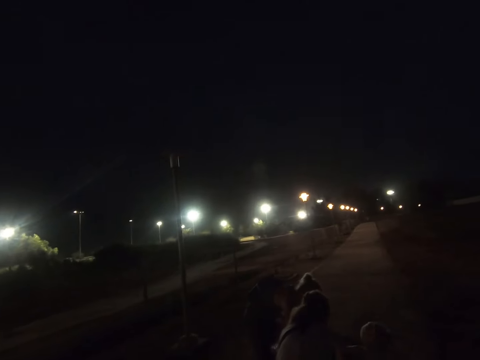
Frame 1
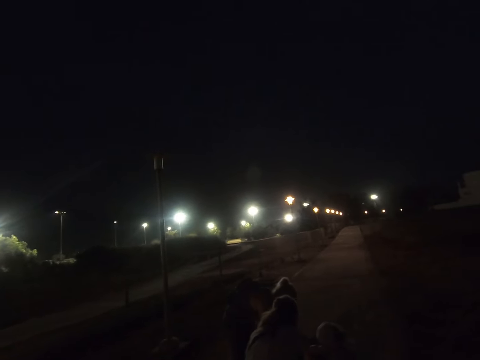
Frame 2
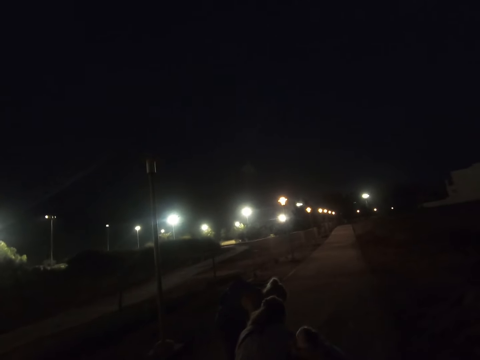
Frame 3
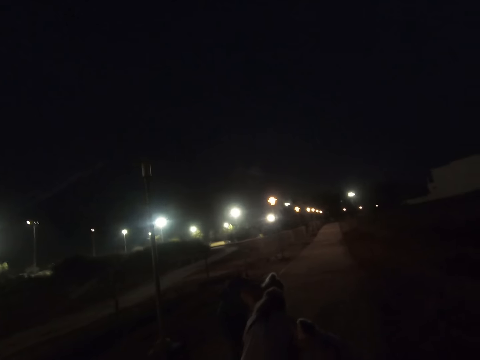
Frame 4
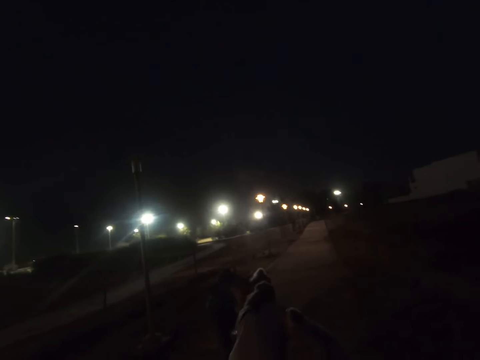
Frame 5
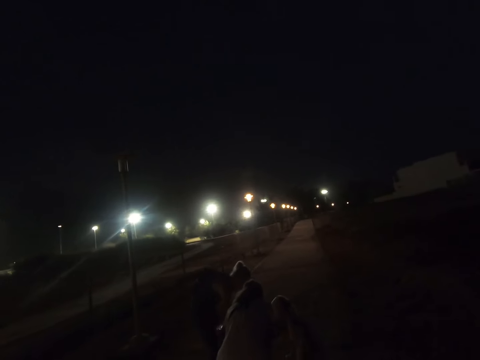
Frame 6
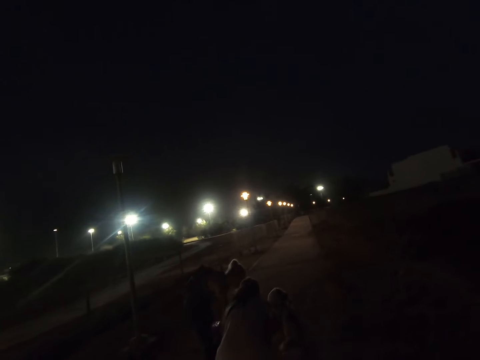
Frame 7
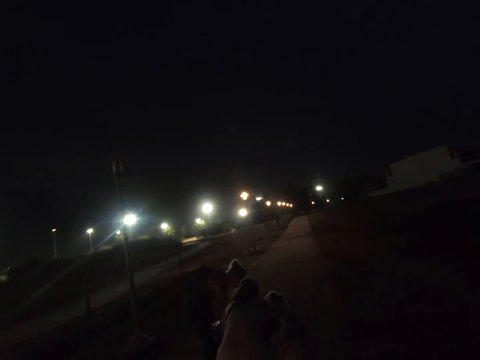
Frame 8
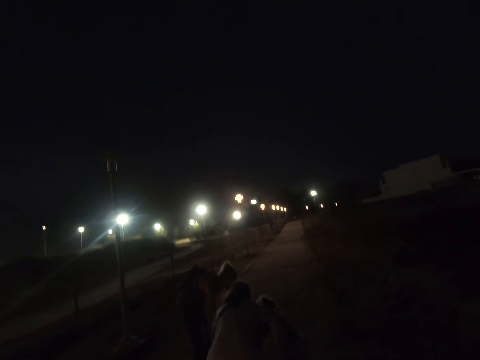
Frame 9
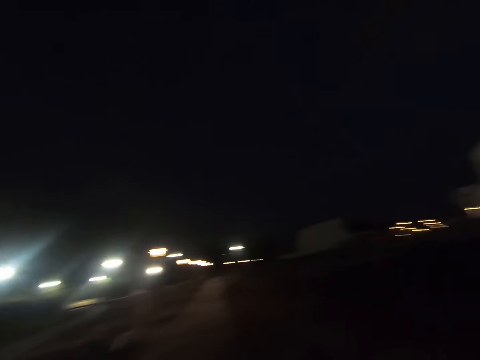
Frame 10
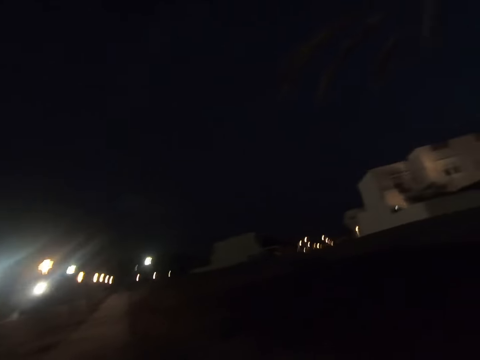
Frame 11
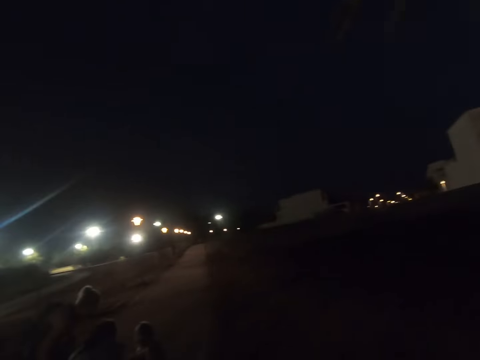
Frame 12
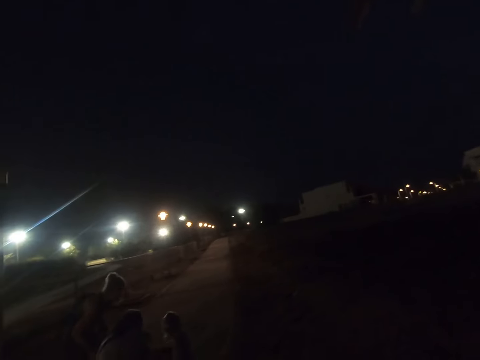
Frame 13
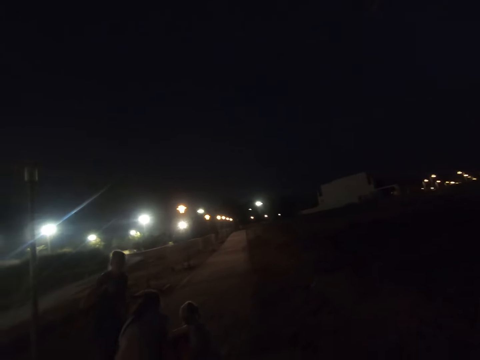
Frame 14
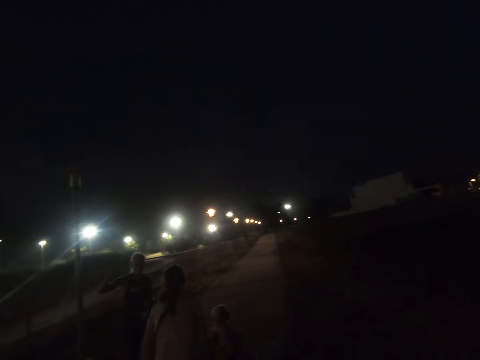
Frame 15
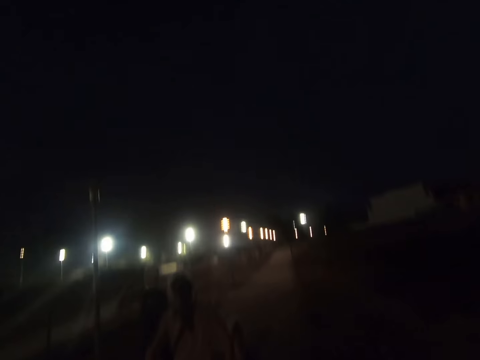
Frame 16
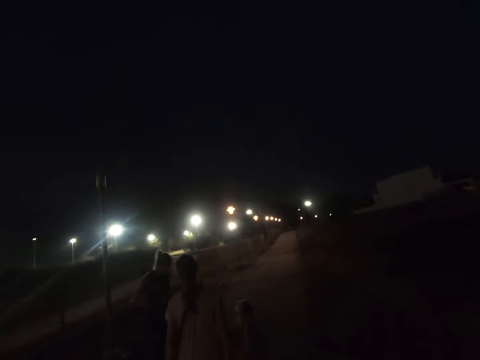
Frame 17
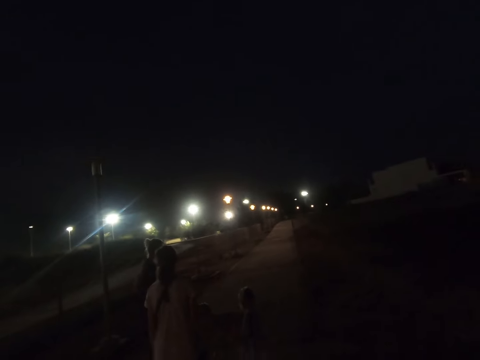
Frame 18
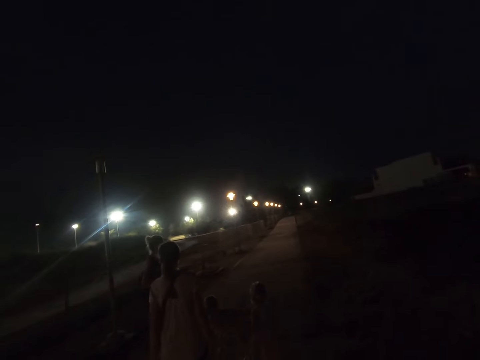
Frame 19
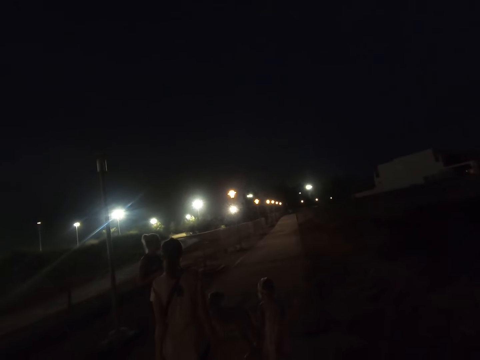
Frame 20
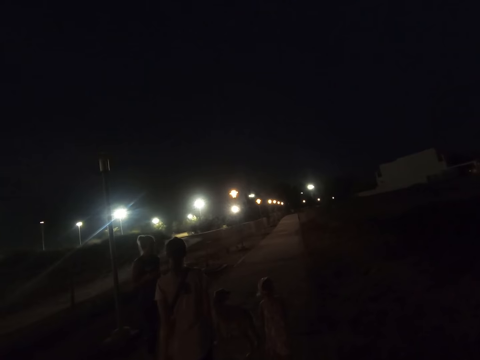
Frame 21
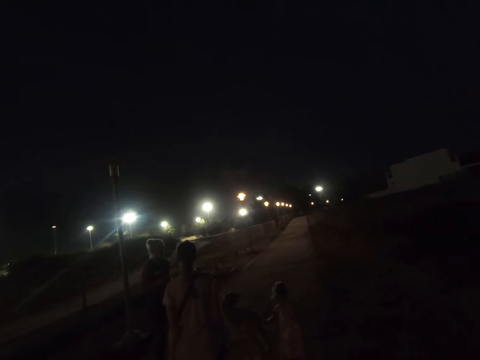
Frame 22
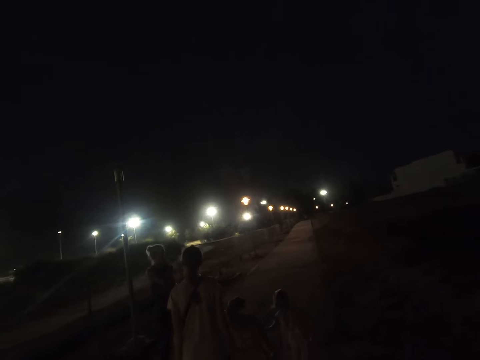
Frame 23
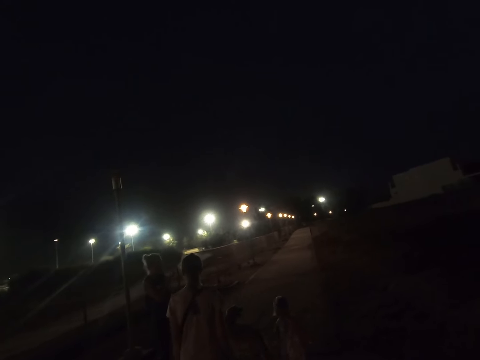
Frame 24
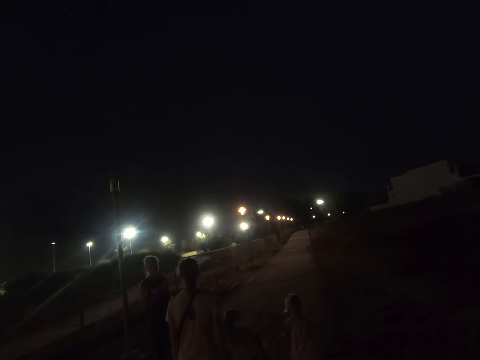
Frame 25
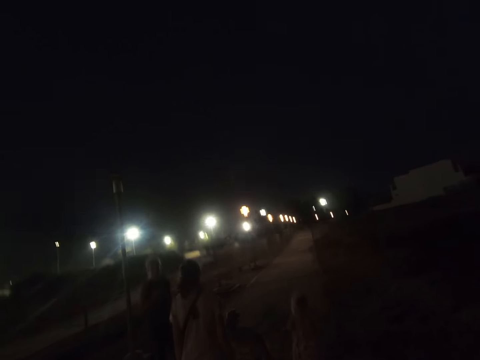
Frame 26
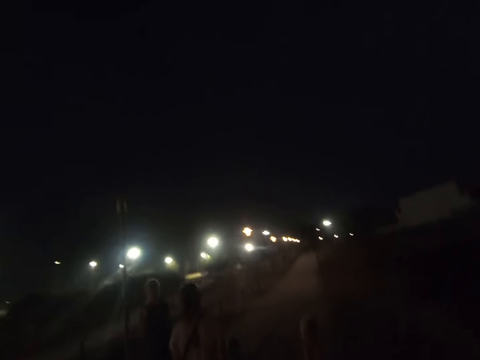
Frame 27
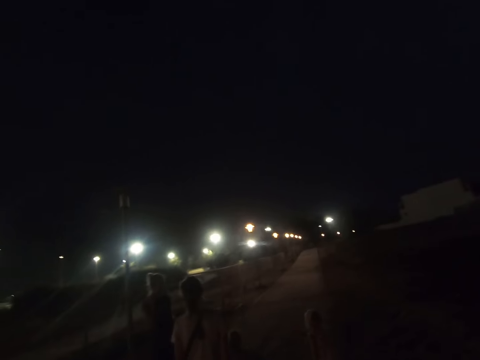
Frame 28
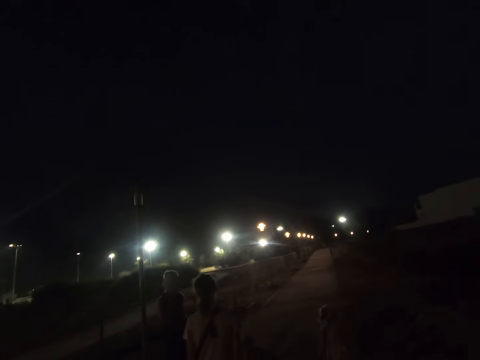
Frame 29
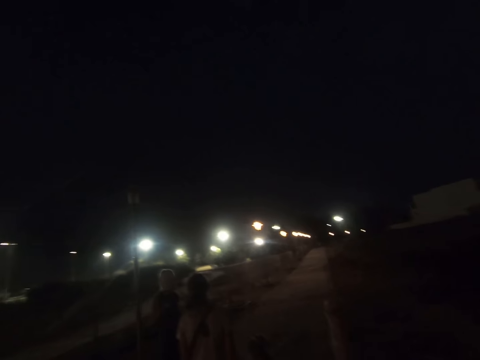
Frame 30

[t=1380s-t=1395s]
A woman, another woman and a child pet a dog. The first woman dialogues with the other woman. A third woman gestures around.

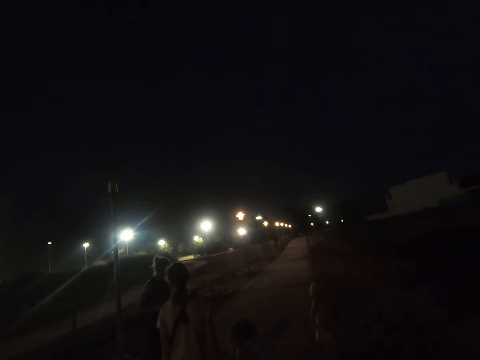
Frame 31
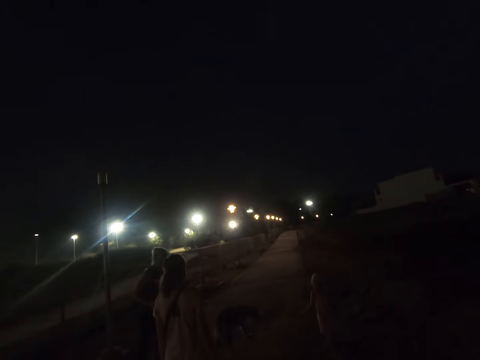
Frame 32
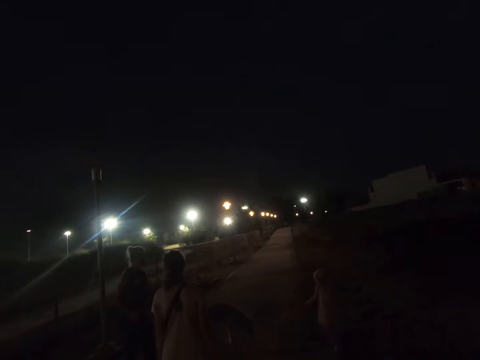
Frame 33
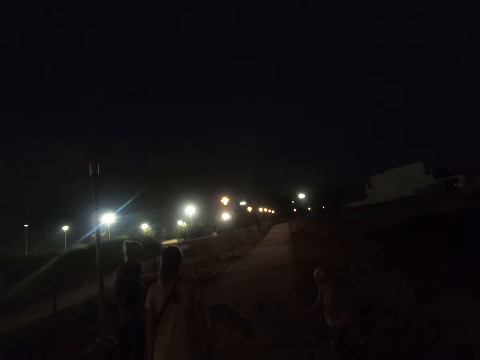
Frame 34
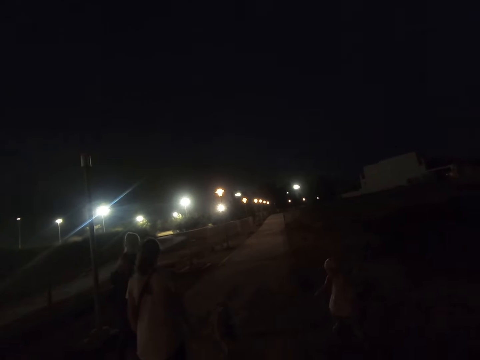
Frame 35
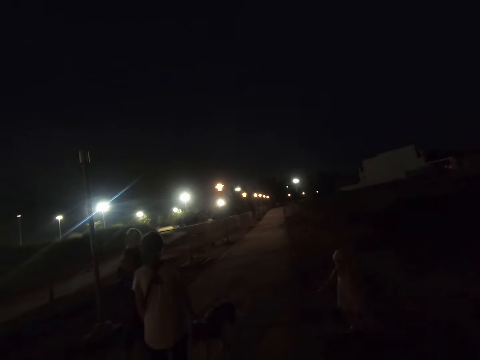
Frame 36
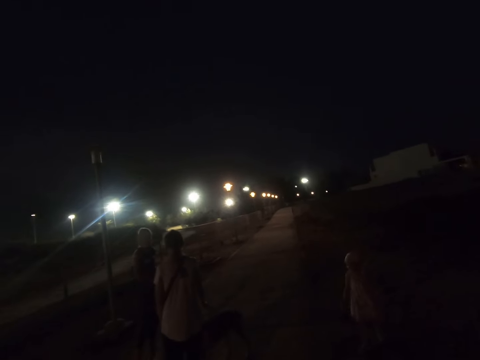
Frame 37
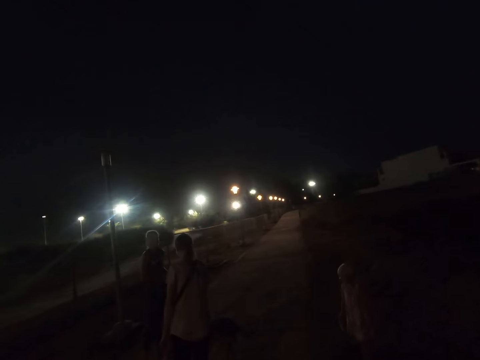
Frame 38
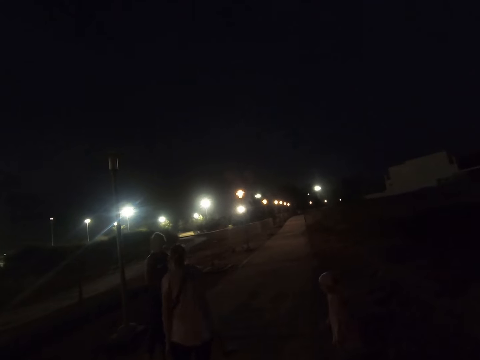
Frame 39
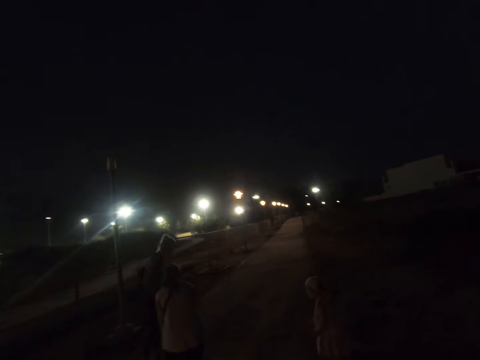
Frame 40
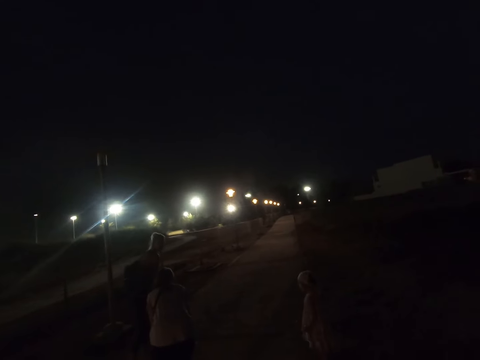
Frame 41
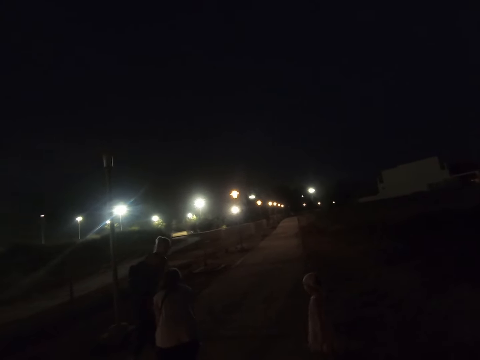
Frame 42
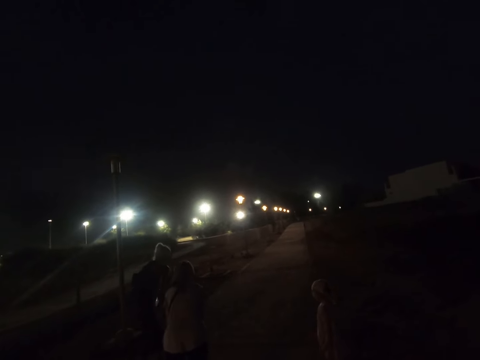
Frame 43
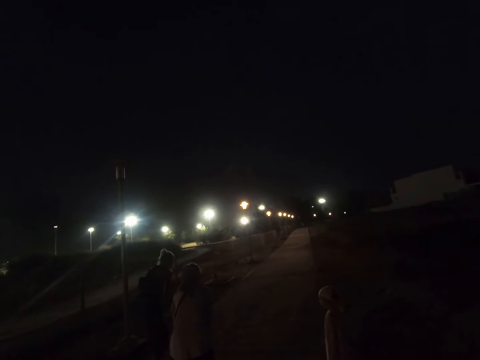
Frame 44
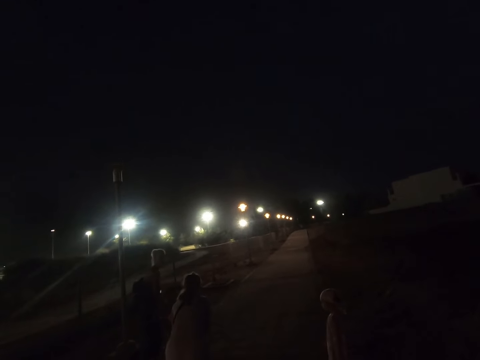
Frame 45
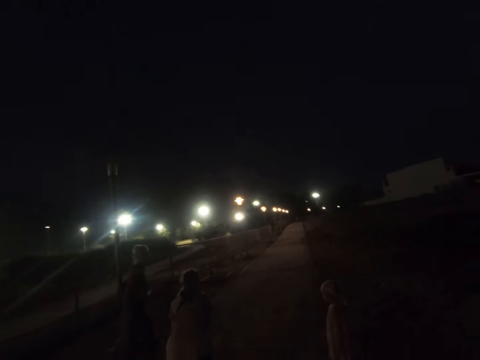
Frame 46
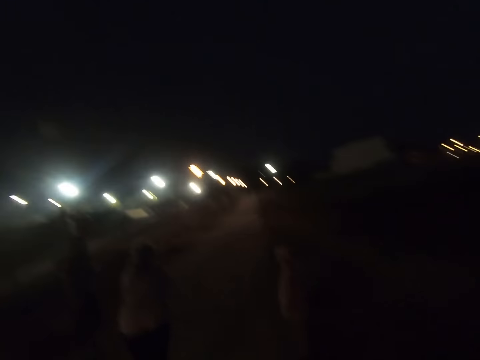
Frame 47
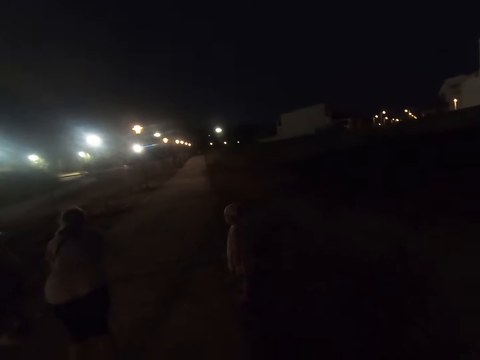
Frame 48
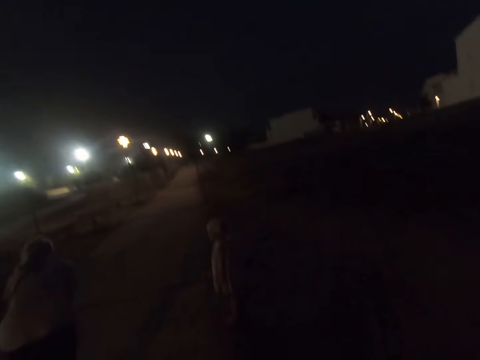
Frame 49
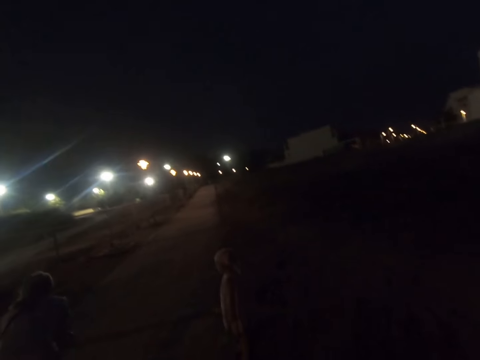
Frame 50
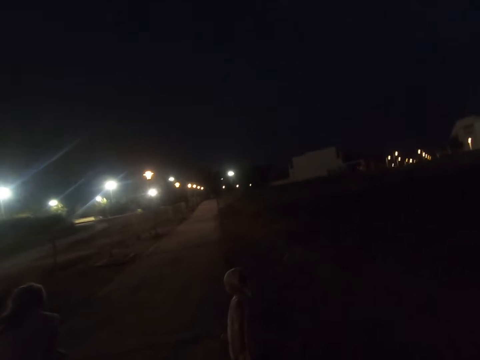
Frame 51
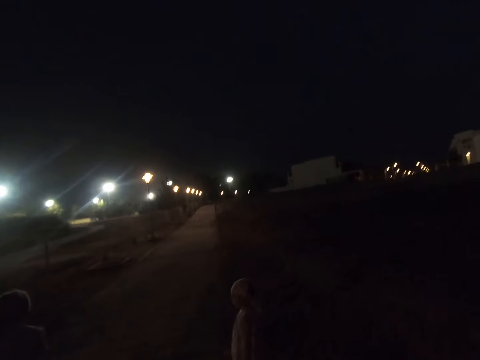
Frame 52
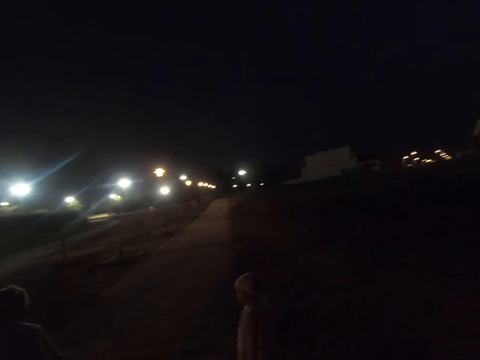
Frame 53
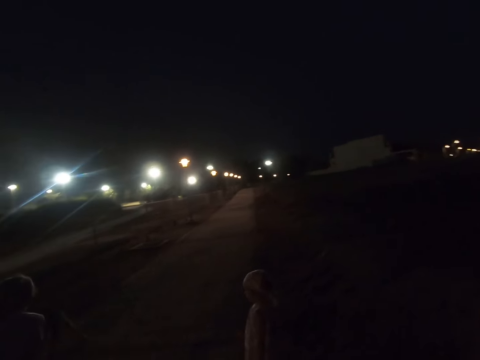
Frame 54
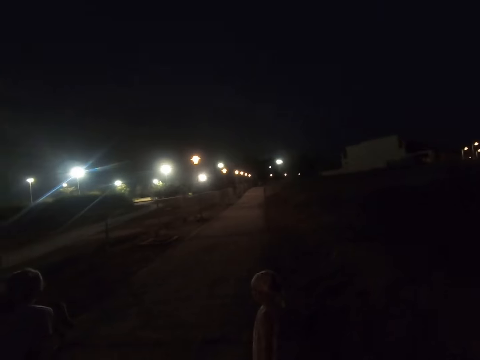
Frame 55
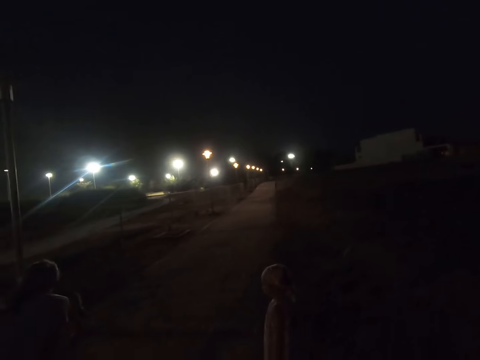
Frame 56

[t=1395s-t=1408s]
A girl walks around. A woman leans down and dialogues with another woman. A third woman bends down.
